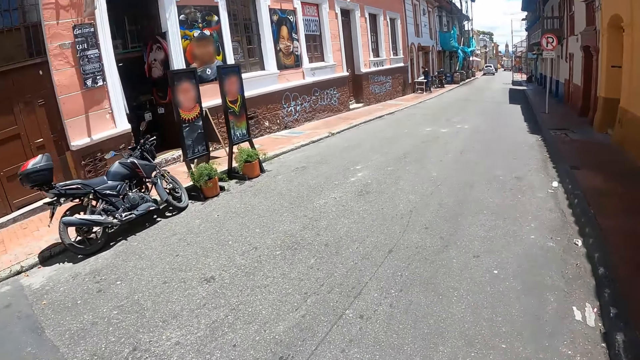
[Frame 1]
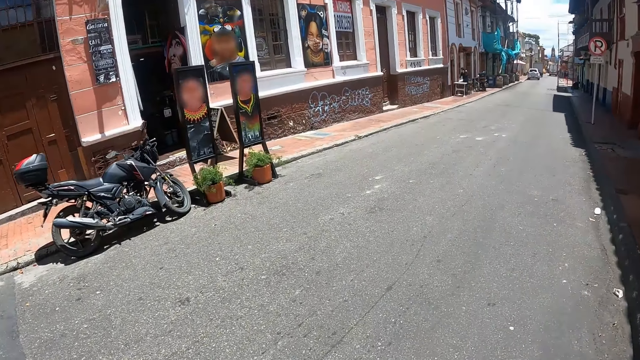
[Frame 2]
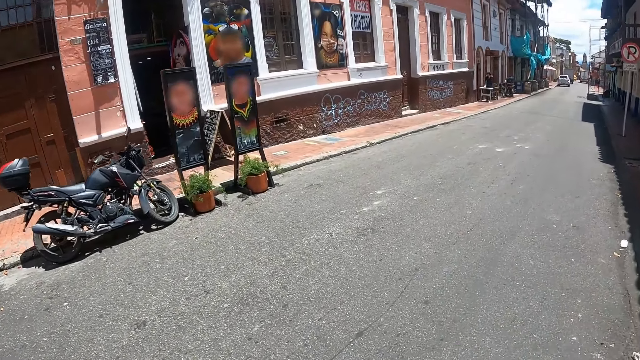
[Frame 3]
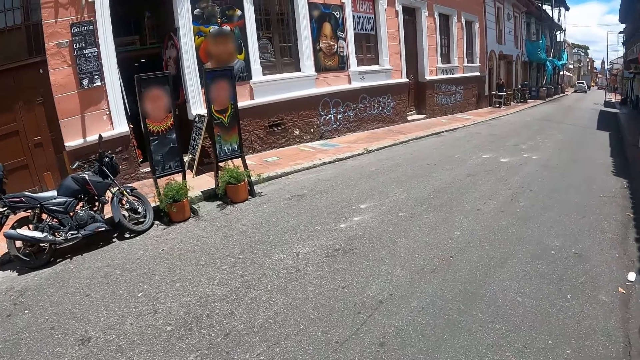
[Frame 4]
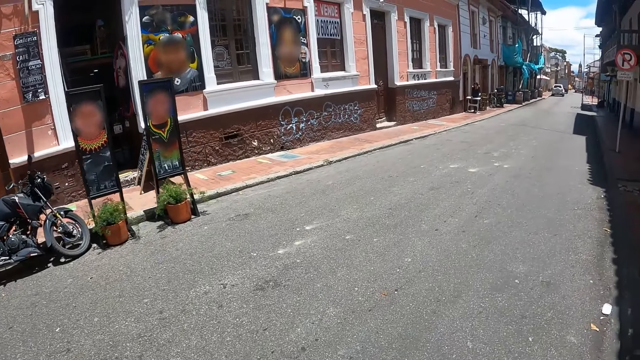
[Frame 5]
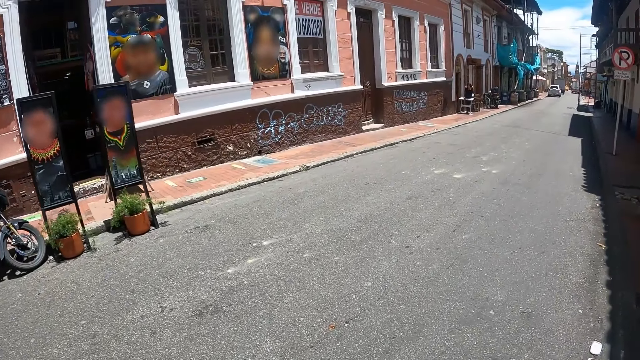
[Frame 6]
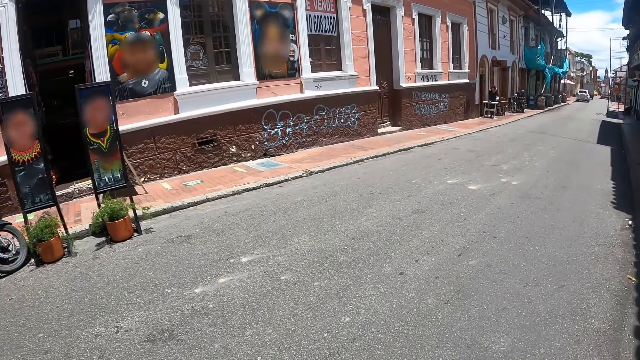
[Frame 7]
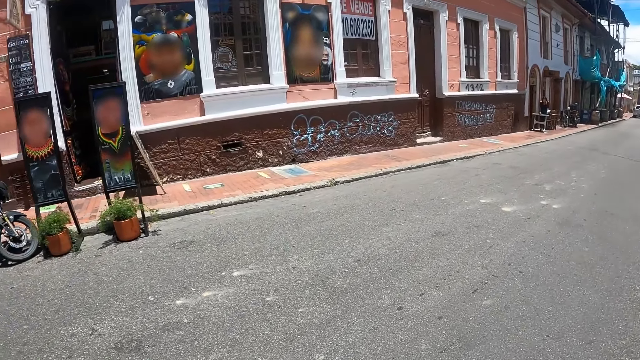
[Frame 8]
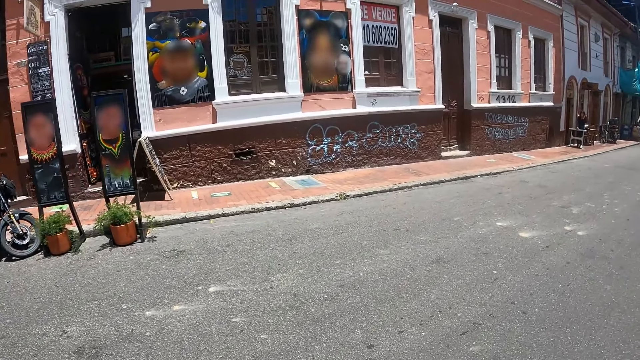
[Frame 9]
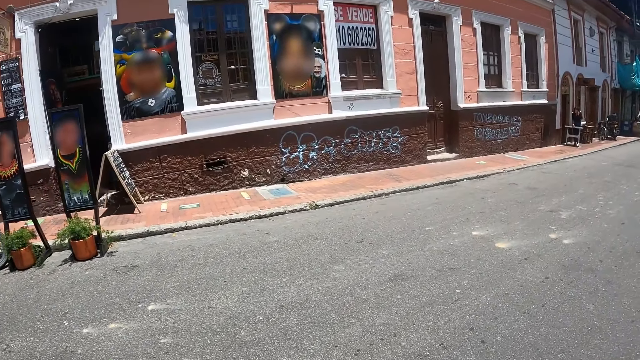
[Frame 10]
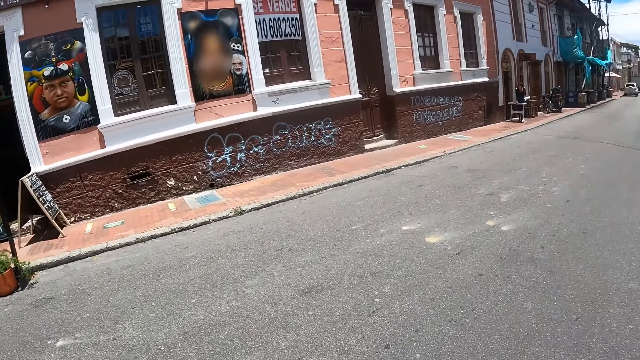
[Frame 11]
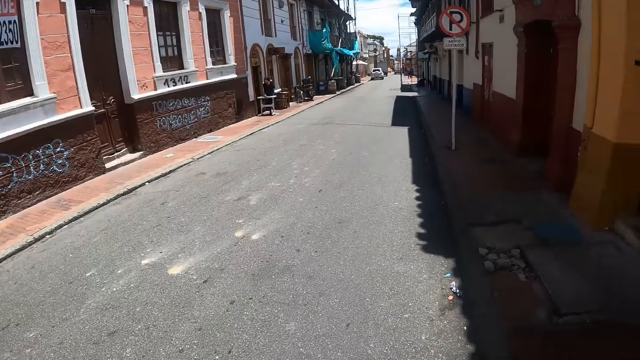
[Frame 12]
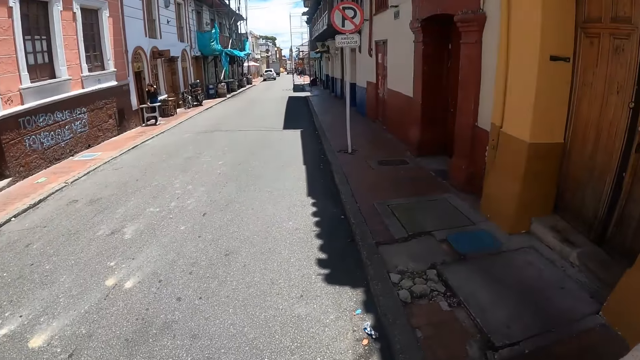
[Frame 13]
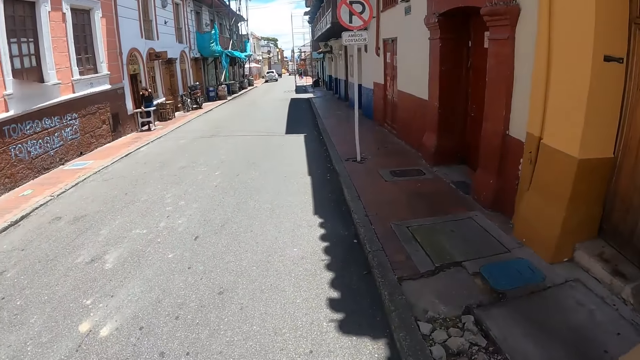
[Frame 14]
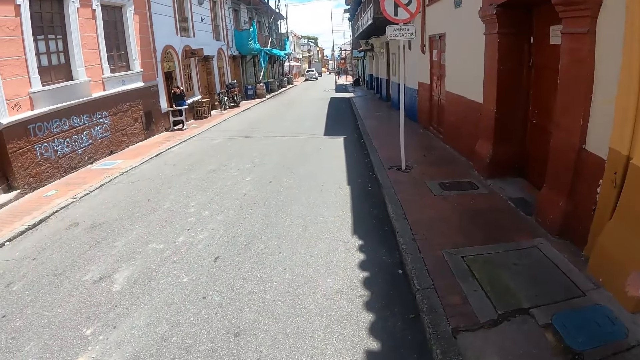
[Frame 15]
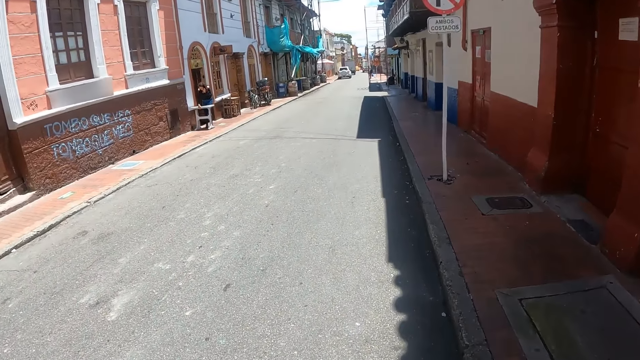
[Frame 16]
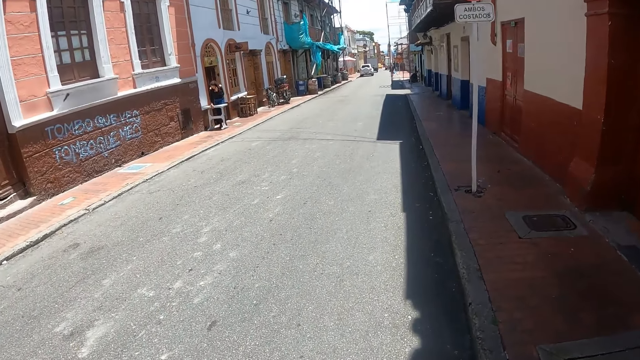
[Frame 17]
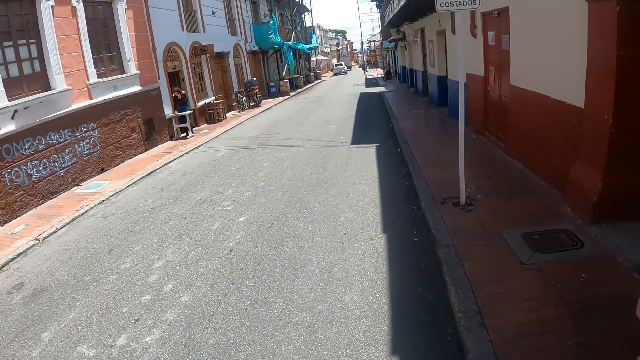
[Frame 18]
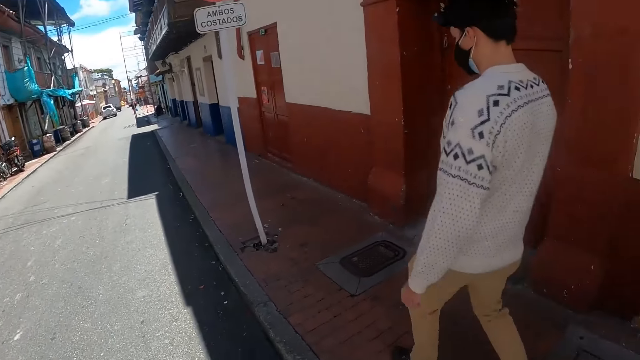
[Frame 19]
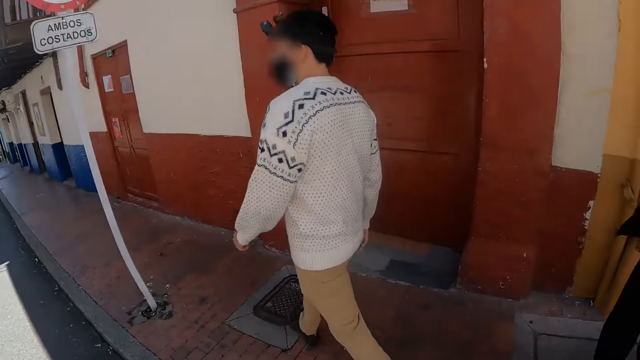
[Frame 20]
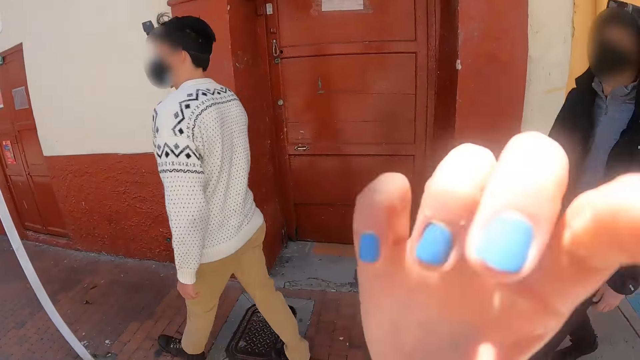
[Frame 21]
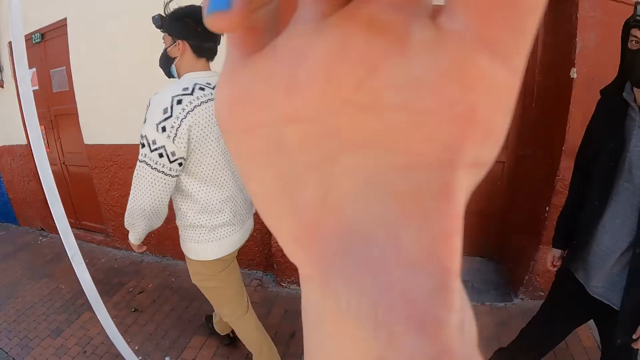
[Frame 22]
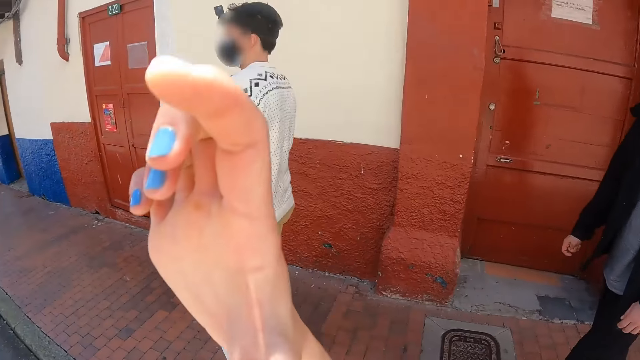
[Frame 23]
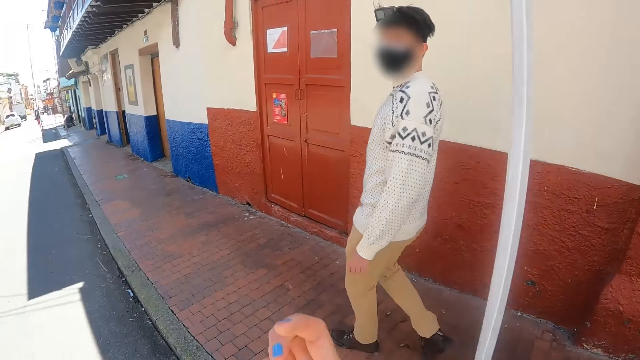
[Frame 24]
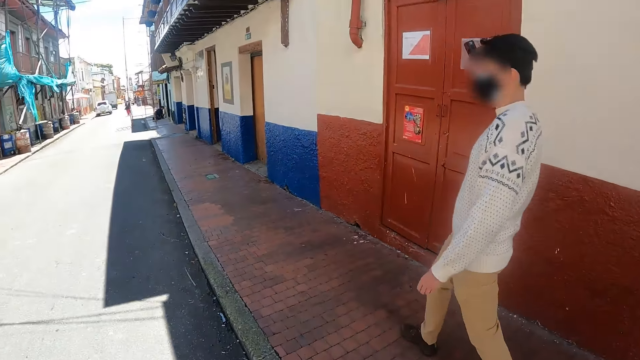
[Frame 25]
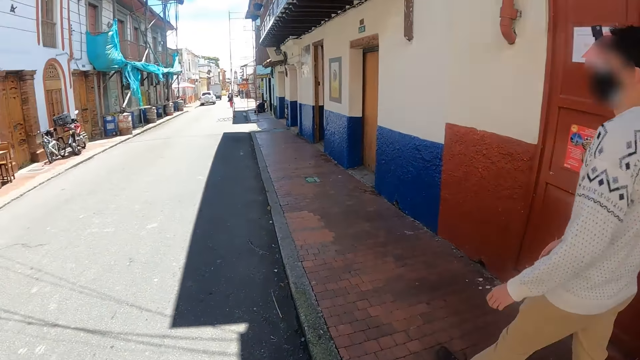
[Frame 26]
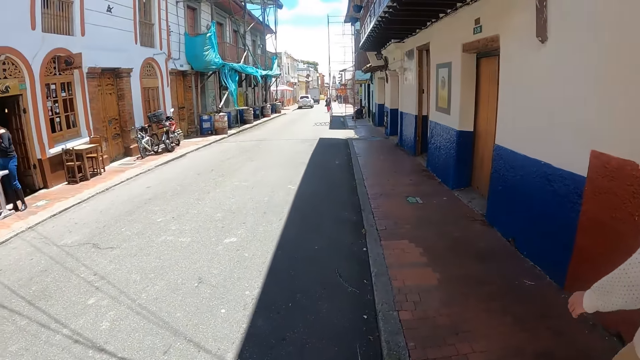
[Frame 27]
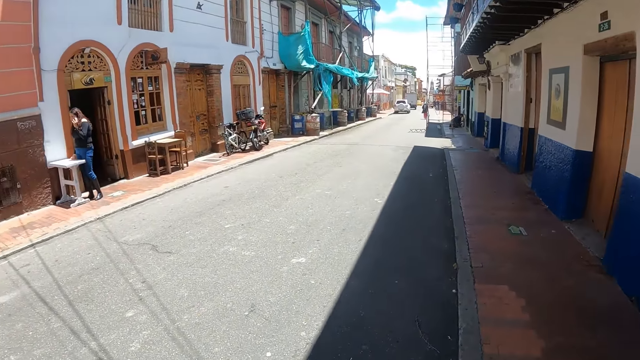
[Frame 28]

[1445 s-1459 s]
The camera wearer looks at a parked motorbike. He looks at paintings across the road. He looks at buildings. A man moves a hand. The camera wearer walks on a road. He looks at the man. He raises his right hand. He lowers a hand. He converses with the man.

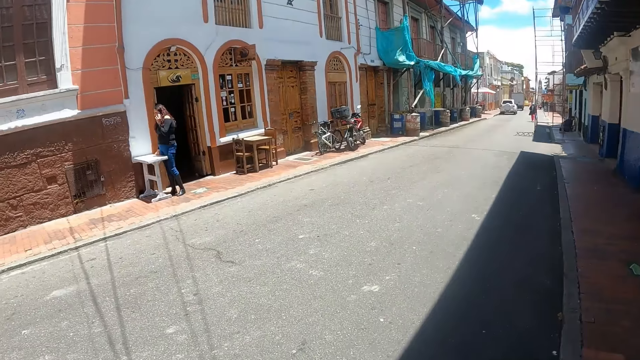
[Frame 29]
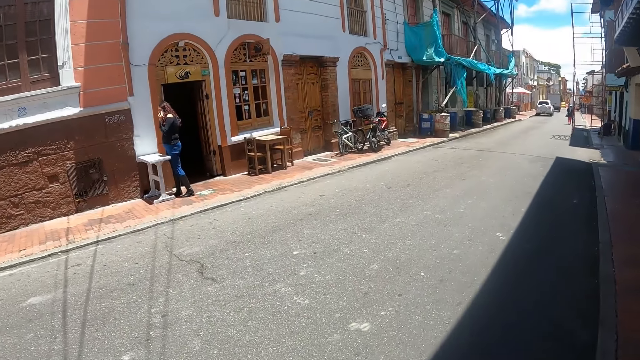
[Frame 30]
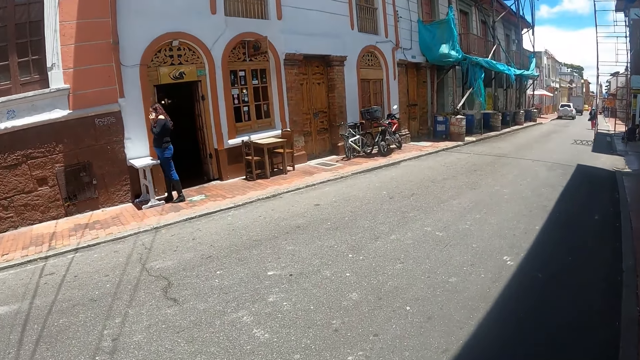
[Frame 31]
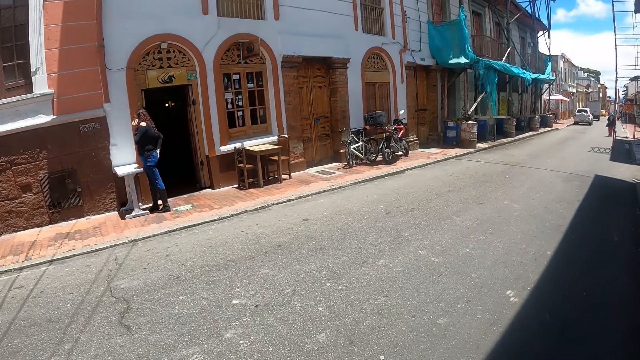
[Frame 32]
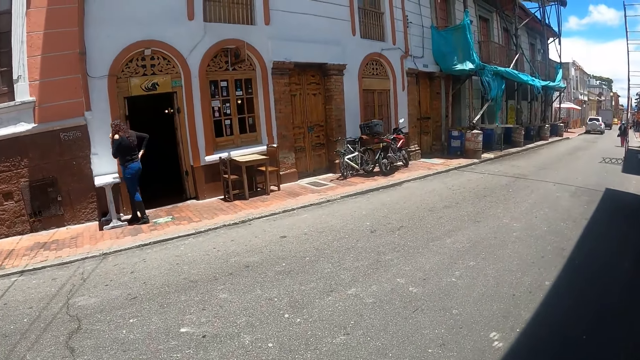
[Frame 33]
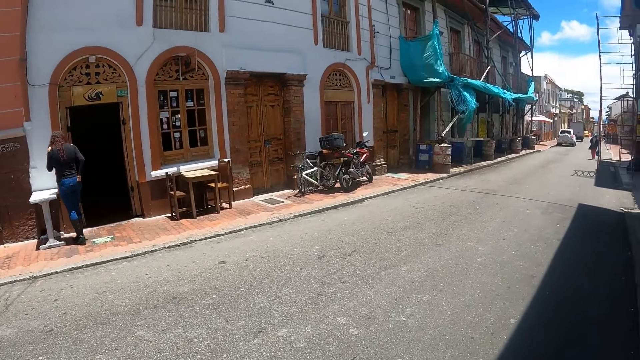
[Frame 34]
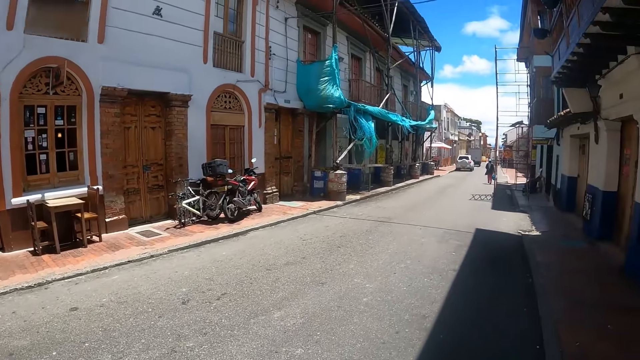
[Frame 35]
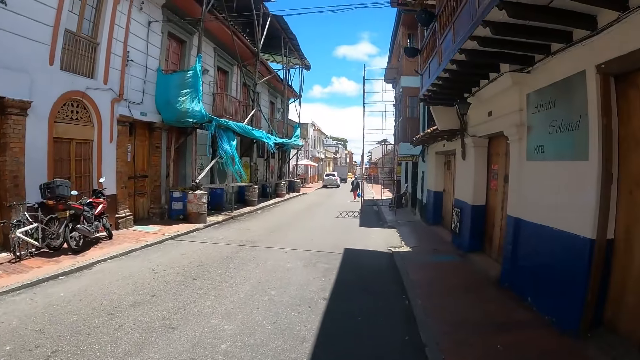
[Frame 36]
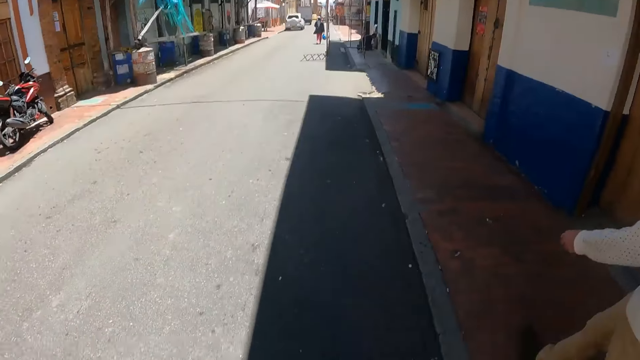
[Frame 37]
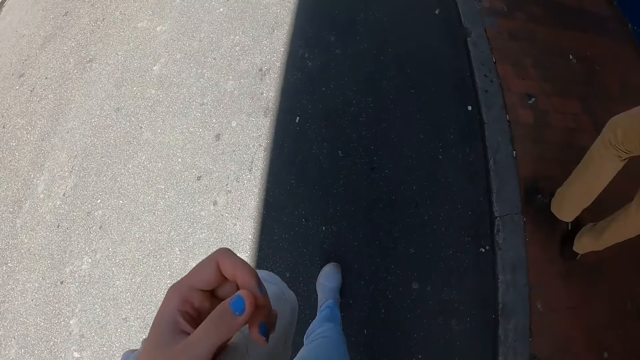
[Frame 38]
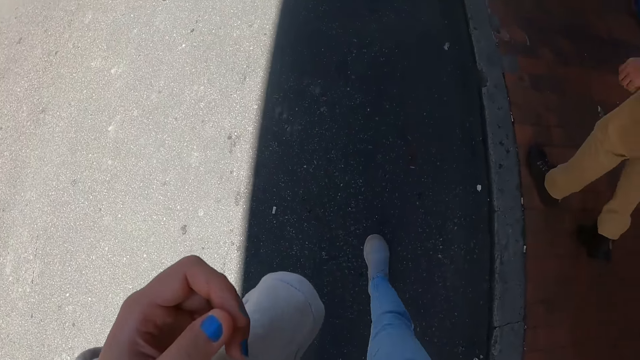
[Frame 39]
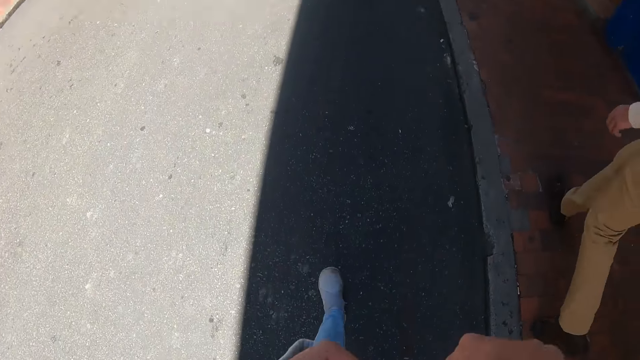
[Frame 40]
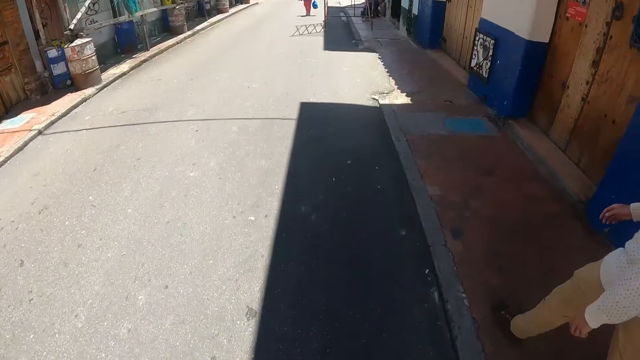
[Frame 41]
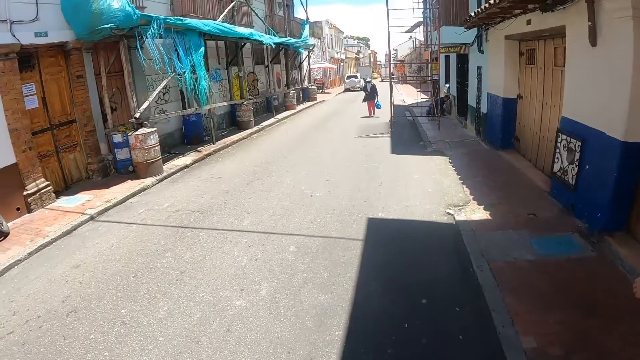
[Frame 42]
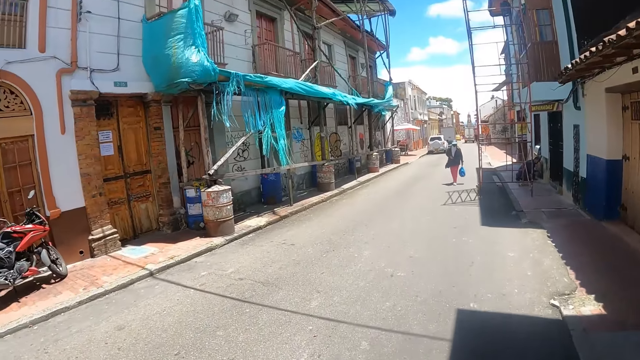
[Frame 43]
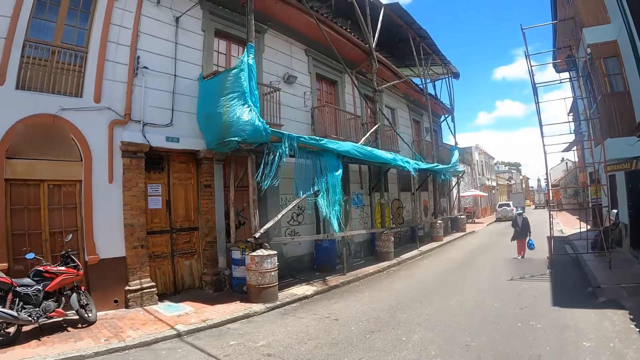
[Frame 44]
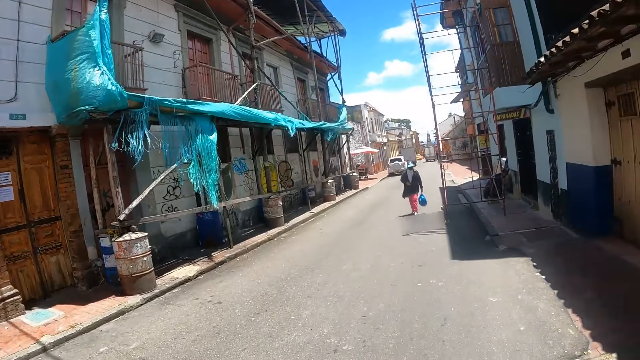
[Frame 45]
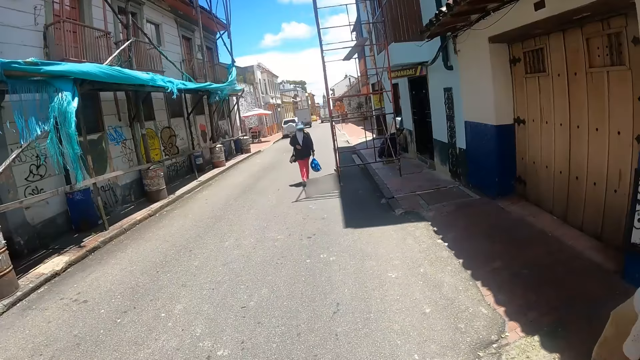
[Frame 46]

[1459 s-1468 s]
The camera wearer looks across a road. He looks around. He looks at a woman. He walks on the road. He moves a hand. He raises his left hand. He walks on the road. He looks at a building.
